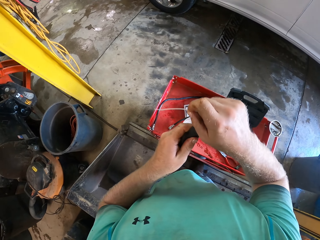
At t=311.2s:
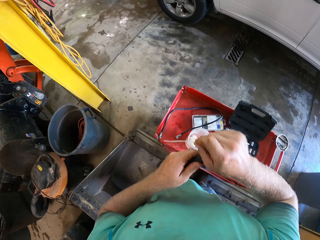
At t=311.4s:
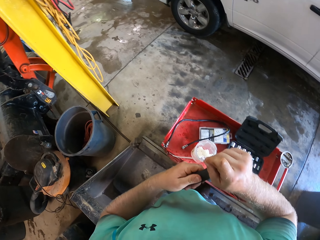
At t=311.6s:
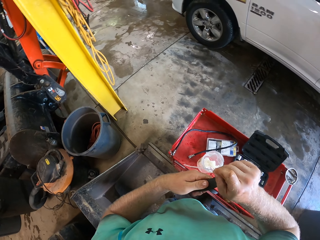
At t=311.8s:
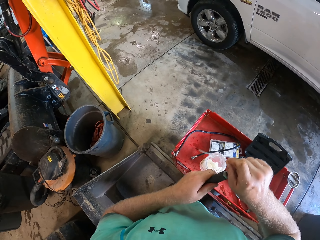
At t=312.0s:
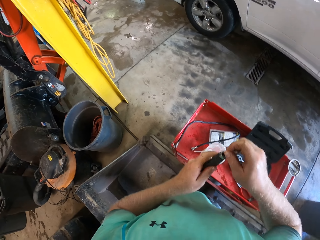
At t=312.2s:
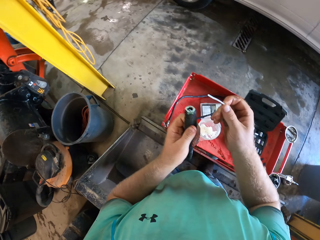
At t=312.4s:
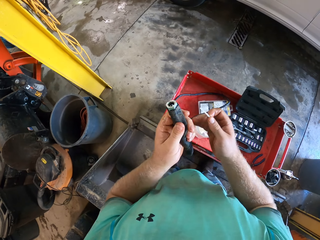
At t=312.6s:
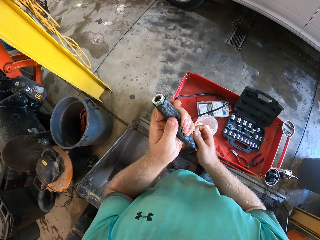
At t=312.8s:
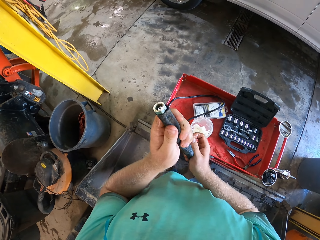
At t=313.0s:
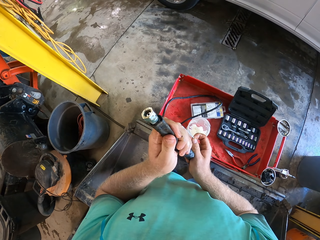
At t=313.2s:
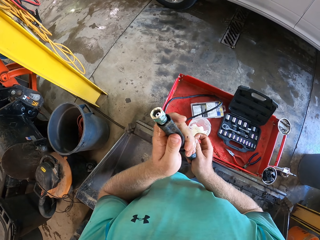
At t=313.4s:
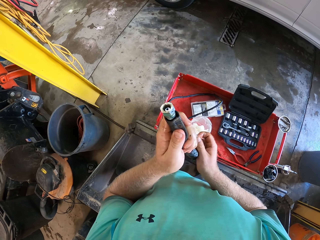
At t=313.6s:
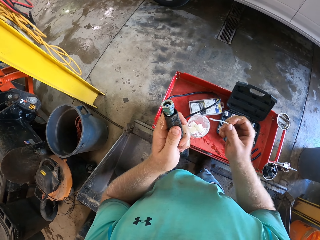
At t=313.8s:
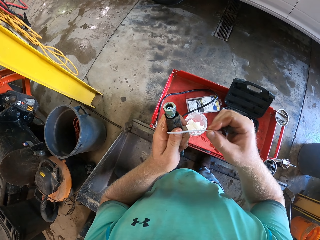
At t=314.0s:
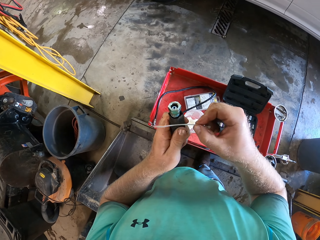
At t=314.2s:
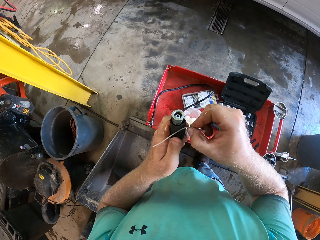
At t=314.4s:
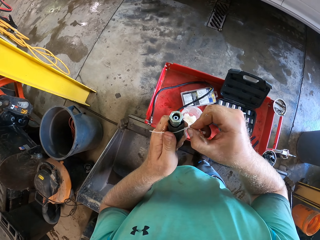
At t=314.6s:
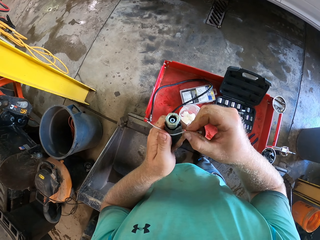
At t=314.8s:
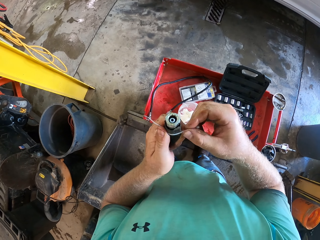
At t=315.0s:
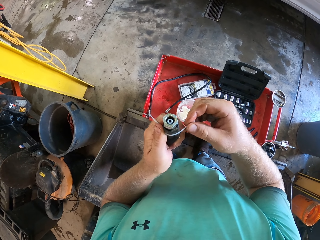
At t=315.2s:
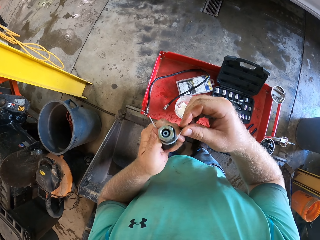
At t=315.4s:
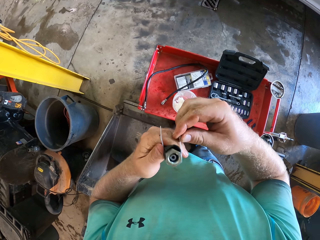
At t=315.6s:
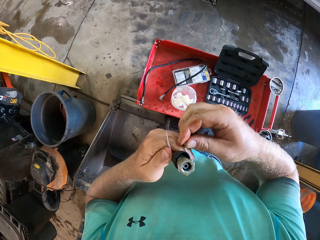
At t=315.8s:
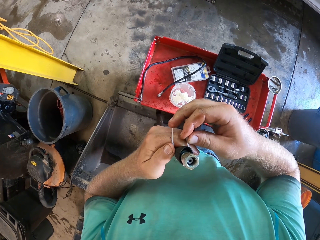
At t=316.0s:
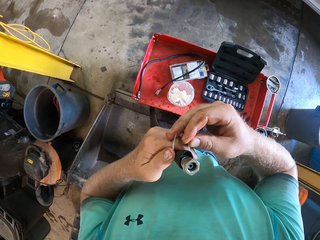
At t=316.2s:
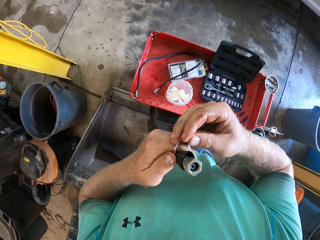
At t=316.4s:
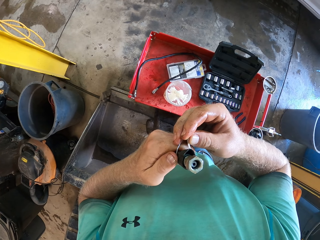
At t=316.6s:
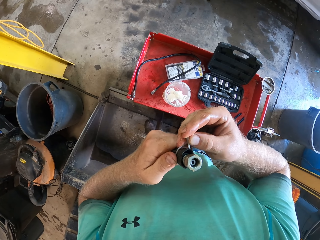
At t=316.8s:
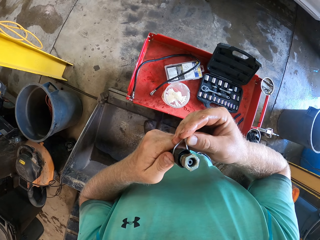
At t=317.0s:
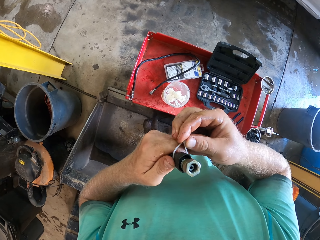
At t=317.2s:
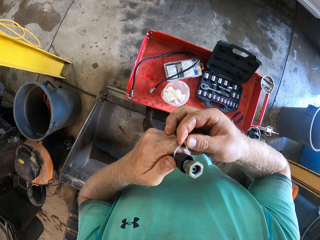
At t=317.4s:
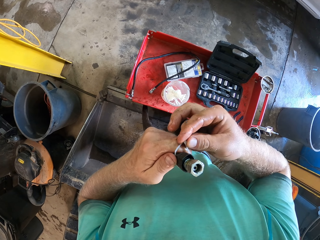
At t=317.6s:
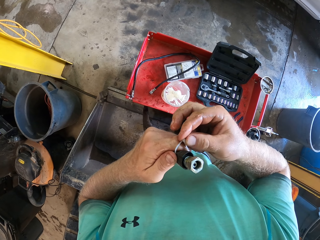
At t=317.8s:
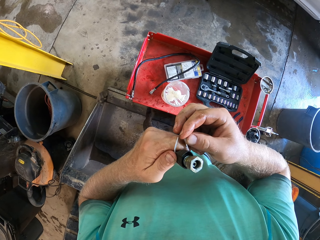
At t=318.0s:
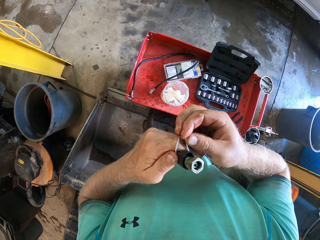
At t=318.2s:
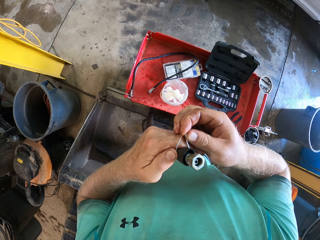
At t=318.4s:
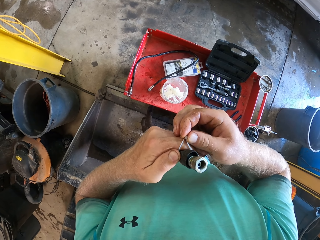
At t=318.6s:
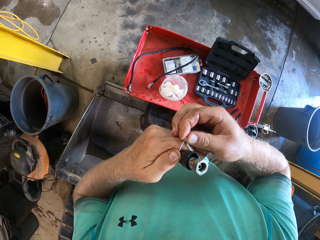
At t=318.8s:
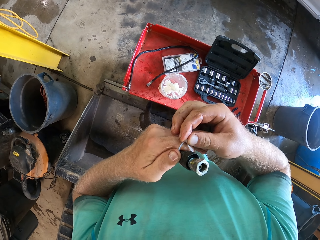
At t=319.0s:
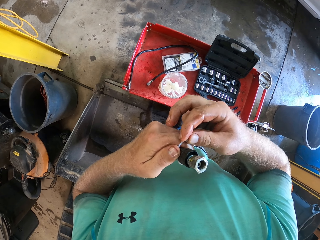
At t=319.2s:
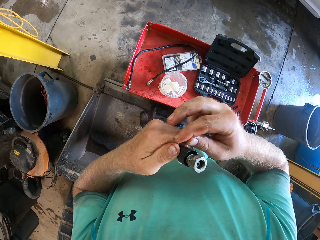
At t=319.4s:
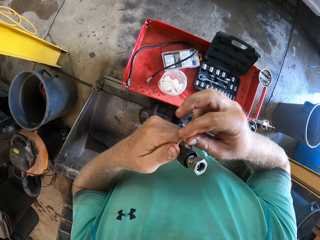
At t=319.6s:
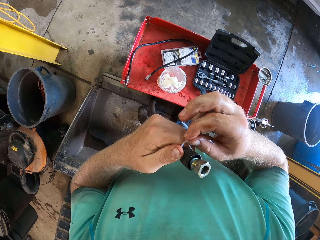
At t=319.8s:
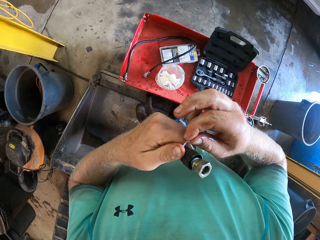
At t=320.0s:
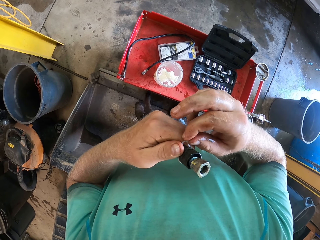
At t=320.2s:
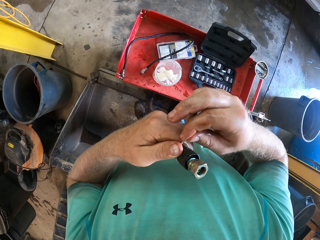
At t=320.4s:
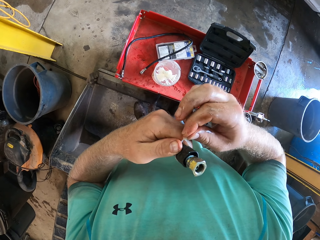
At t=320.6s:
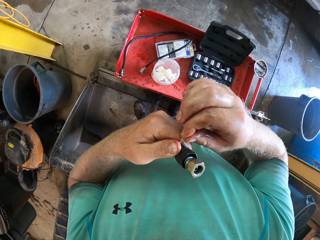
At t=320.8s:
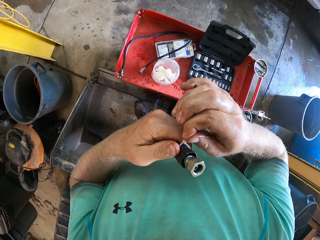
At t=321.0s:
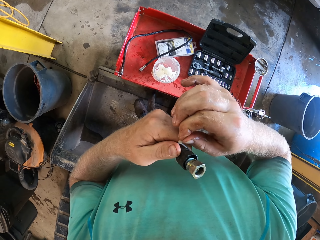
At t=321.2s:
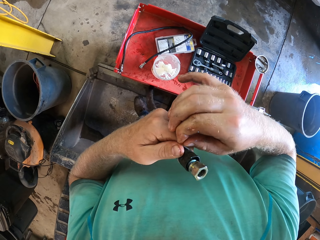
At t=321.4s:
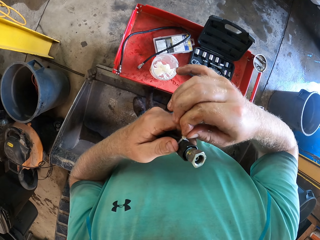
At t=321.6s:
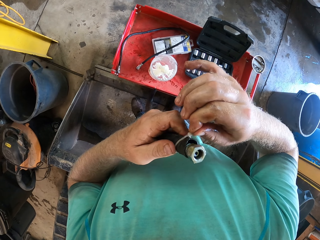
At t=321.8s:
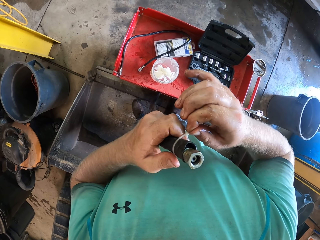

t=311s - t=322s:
The camera wearer removes his right hand from the hose. He holds the cloth on the hose with both hands. He removes his right hand from the cloth on the hose. He places the hose clip on the cloth on the hose with both hands. He ties the tube with the zip tie. He fixes the hose clip on the cloth on the hose with both hands.

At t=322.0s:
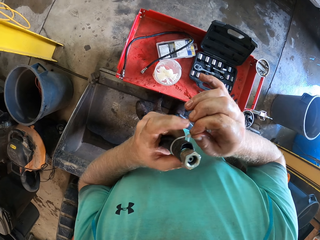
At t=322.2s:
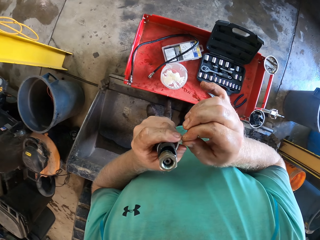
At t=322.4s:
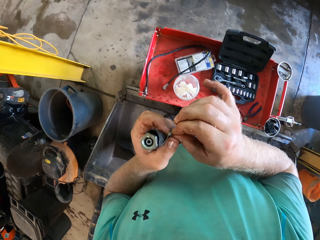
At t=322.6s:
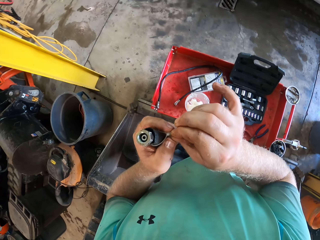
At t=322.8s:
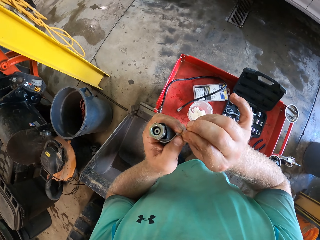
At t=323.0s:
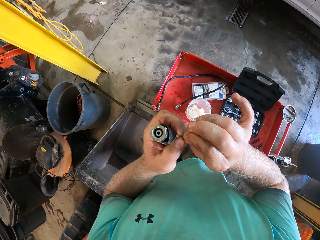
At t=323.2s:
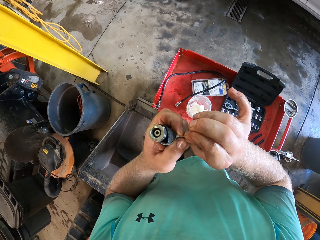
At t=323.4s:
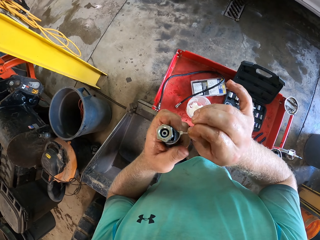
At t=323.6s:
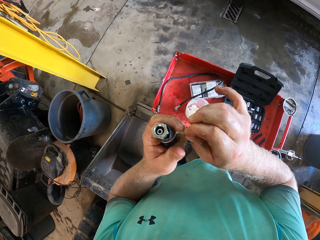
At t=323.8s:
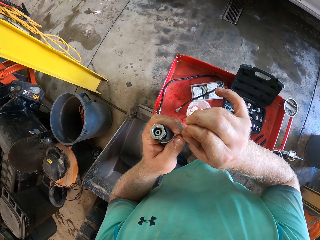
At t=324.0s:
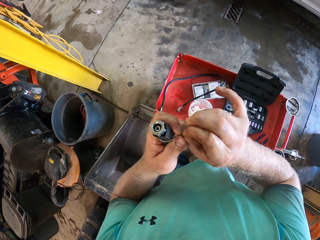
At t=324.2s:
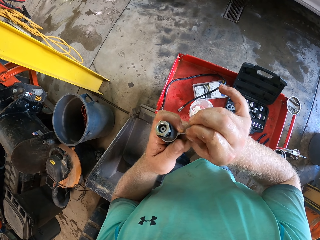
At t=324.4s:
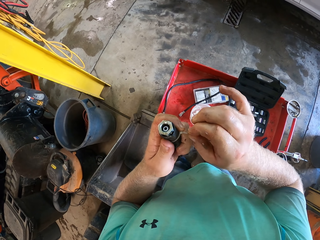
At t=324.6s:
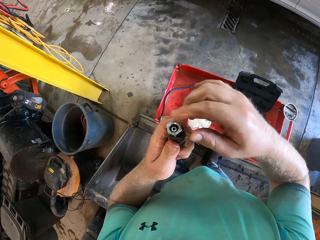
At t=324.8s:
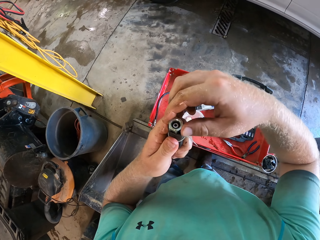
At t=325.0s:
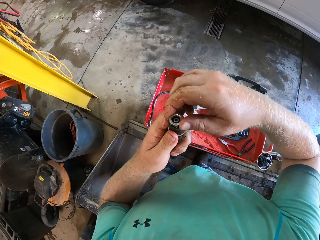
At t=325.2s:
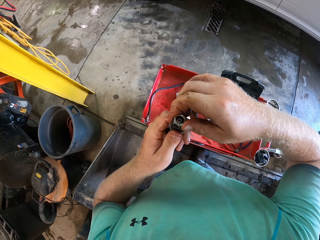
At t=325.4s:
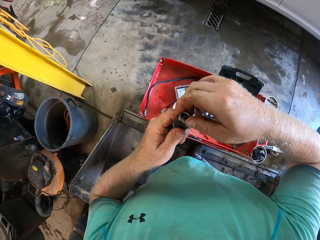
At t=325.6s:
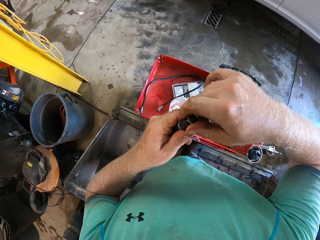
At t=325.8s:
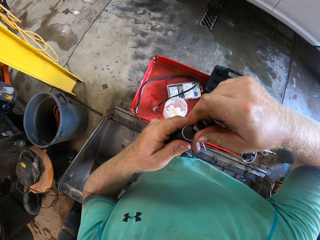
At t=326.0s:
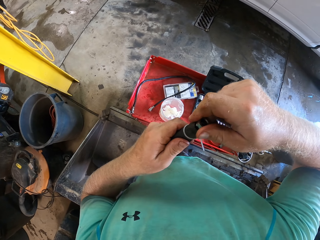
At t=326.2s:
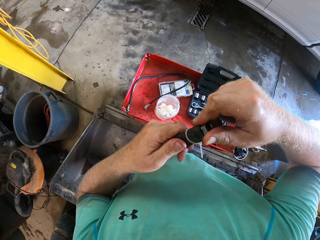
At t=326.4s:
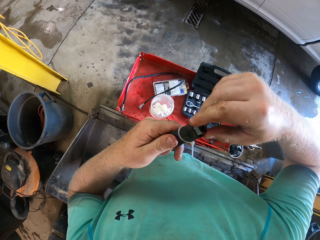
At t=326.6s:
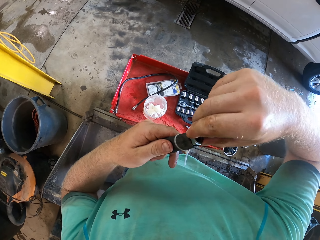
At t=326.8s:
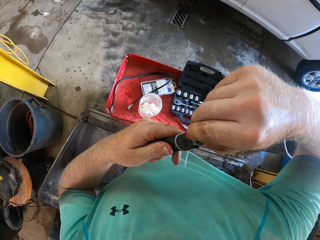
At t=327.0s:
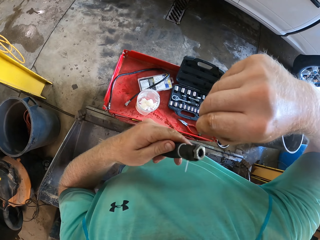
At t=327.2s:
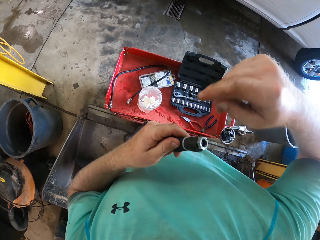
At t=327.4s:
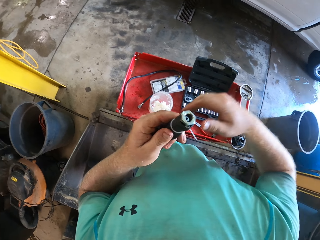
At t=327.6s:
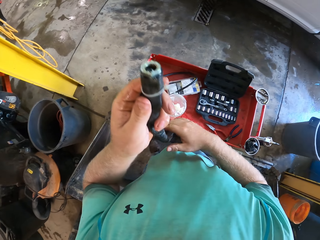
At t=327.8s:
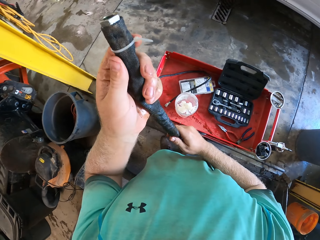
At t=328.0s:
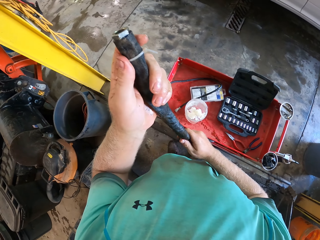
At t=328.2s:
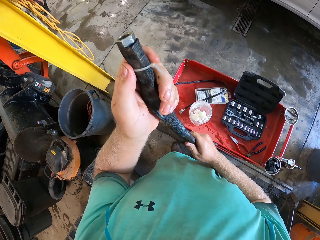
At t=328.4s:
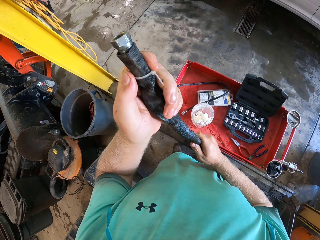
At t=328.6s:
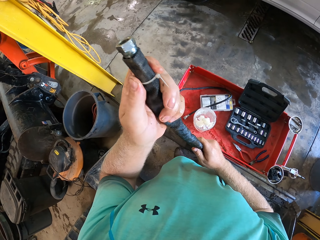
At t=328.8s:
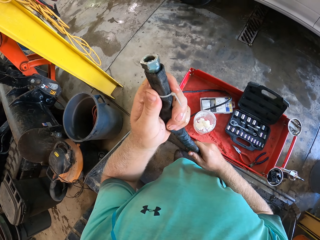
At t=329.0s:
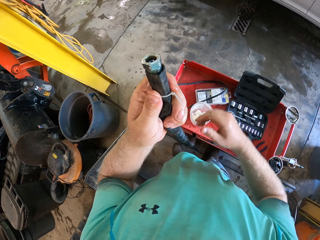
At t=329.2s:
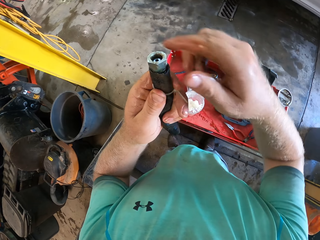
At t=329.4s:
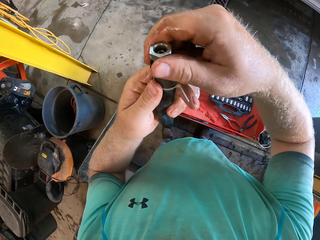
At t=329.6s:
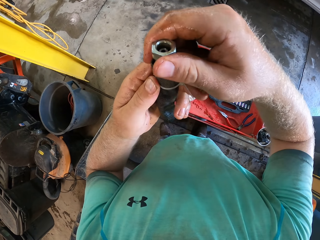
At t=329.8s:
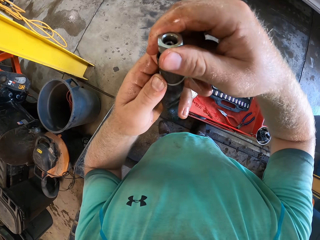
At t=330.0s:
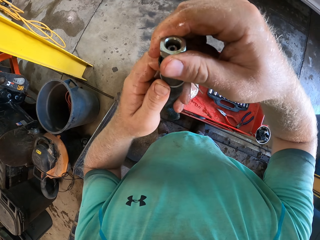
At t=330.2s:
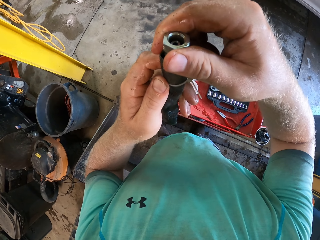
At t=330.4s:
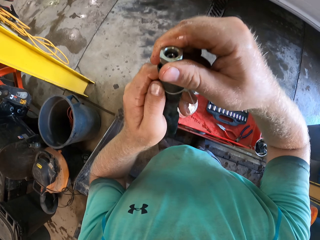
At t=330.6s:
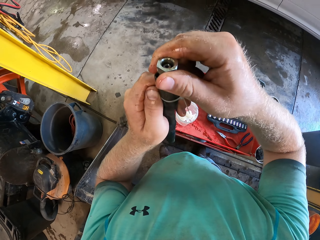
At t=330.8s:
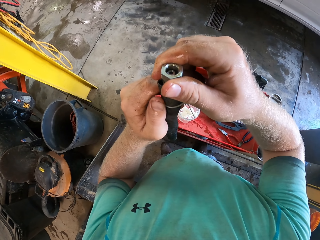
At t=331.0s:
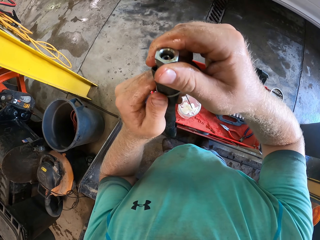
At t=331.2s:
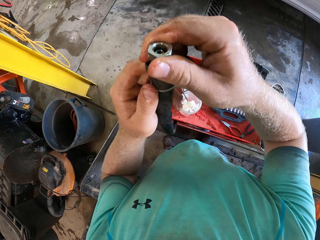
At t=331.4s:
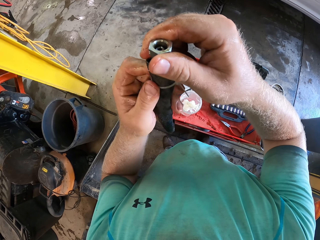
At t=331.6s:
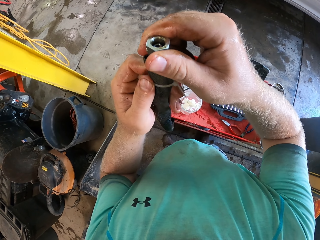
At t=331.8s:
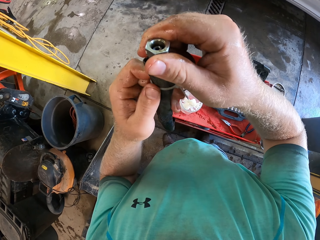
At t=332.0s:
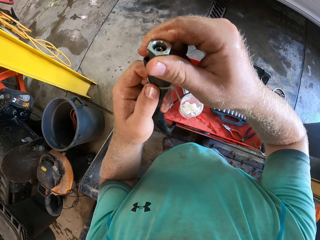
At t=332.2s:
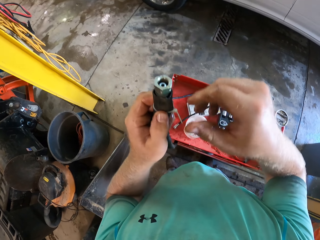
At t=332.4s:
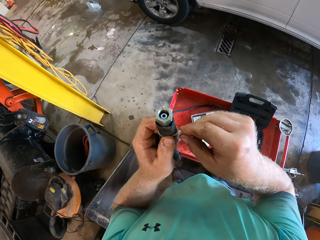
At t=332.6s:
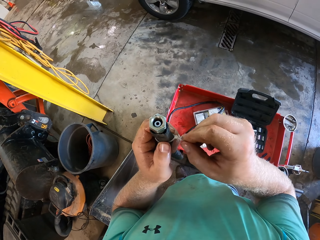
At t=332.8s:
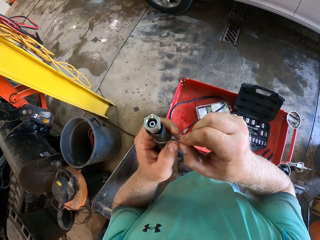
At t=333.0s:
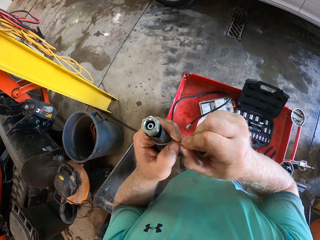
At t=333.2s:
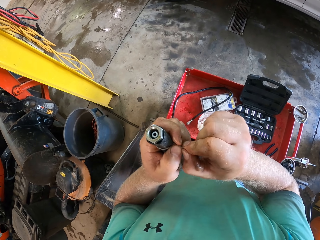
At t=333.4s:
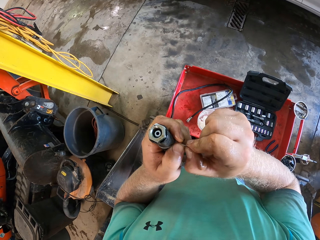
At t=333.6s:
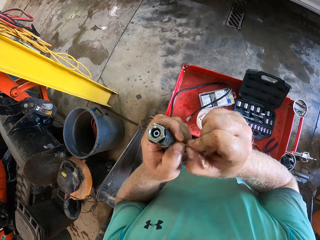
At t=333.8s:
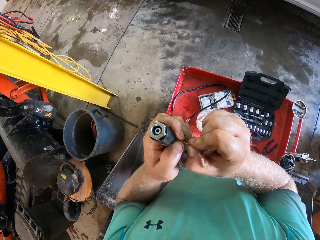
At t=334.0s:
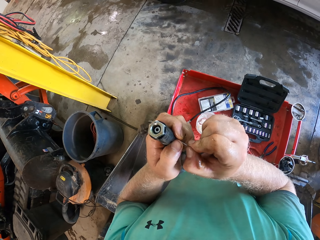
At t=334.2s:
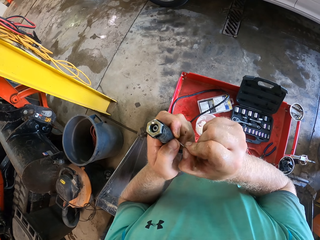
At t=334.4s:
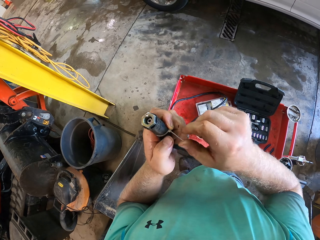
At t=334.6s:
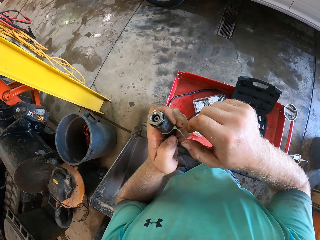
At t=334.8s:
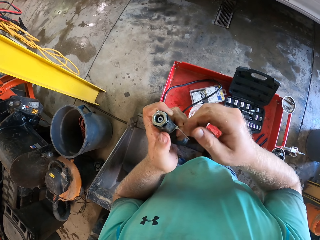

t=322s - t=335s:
The camera wearer removes his right hand from the hose clip on the cloth. He touches the hose with his right hand. He removes his right hand from the hose. He holds the hose in the cloth with his right hand. He removes his right hand from the hose in the cloth. He holds the hose with his right hand. He holds the hose clip with his right hand. He holds the hose clip on the cloth with both hands.
